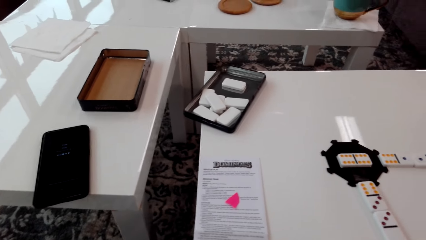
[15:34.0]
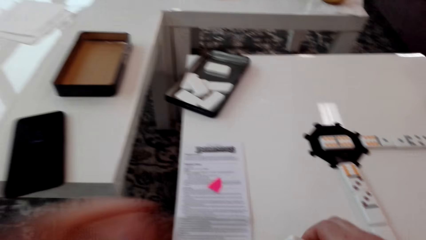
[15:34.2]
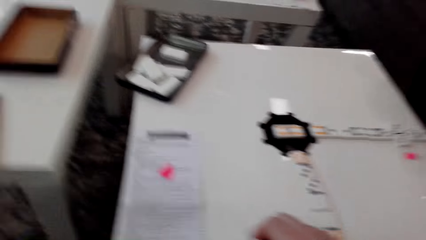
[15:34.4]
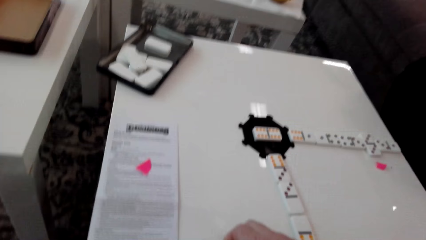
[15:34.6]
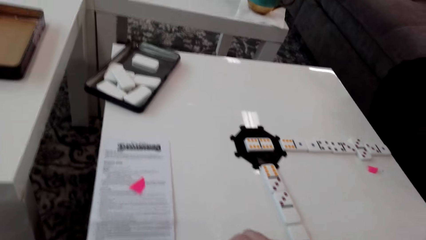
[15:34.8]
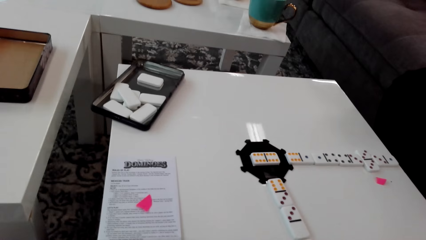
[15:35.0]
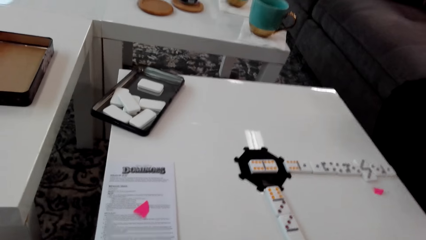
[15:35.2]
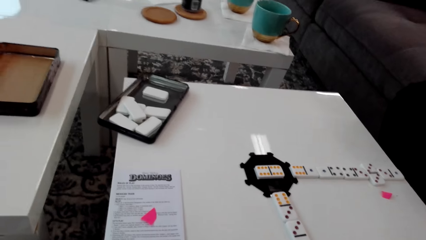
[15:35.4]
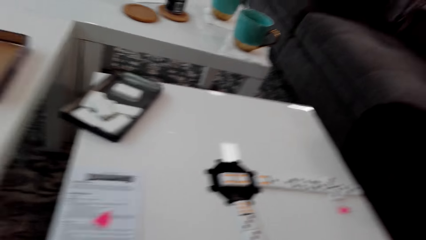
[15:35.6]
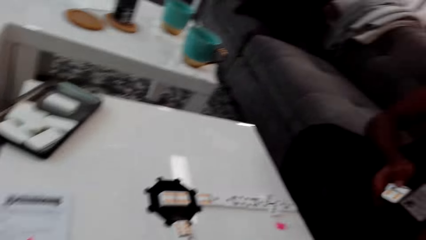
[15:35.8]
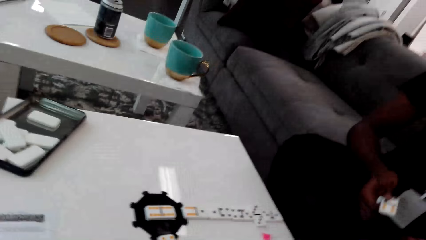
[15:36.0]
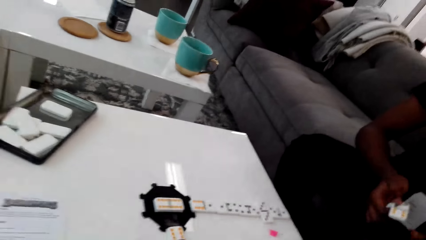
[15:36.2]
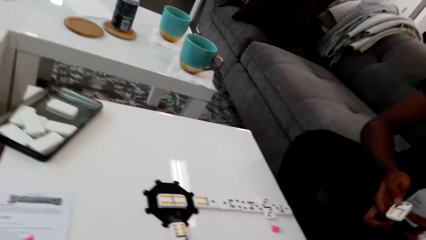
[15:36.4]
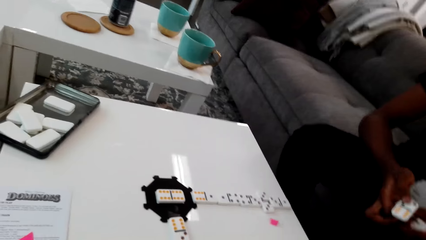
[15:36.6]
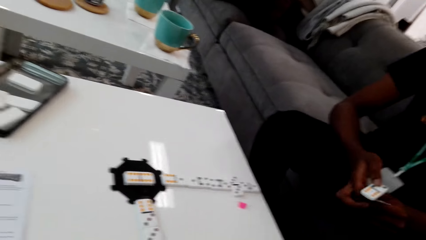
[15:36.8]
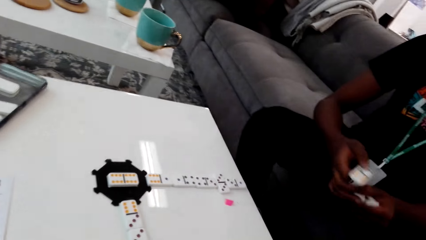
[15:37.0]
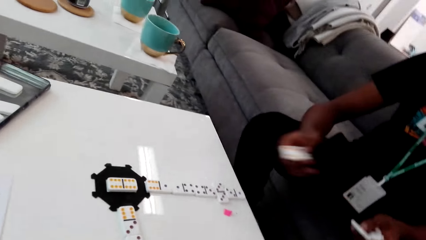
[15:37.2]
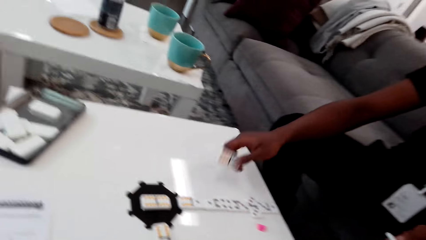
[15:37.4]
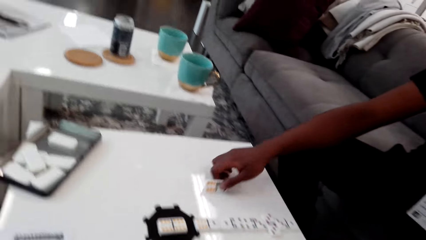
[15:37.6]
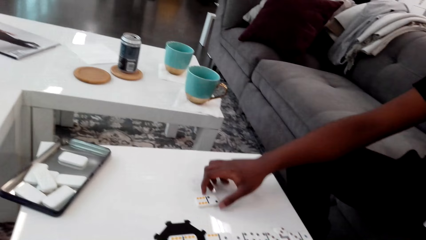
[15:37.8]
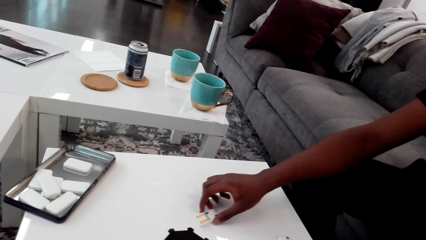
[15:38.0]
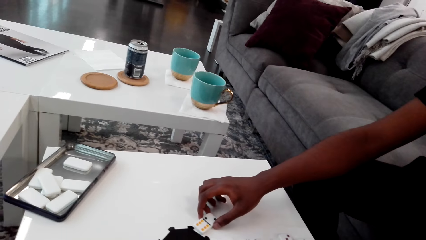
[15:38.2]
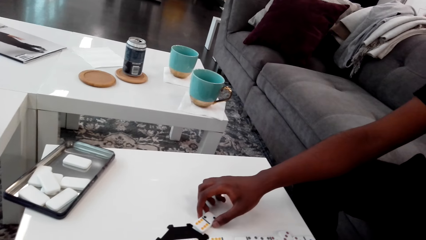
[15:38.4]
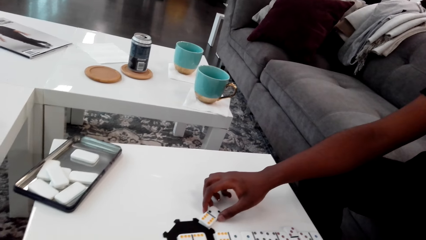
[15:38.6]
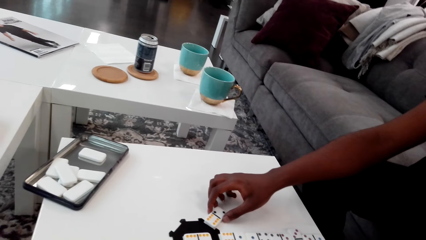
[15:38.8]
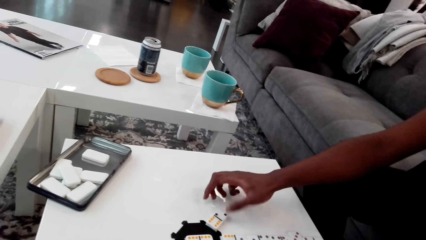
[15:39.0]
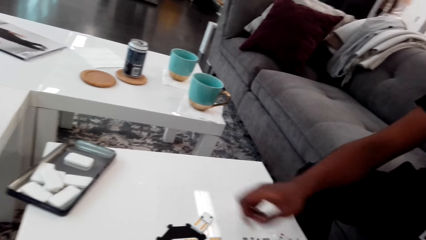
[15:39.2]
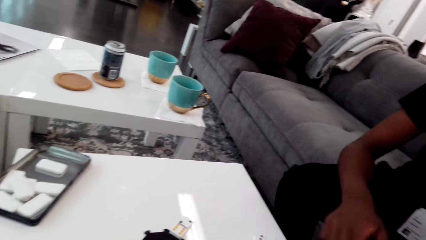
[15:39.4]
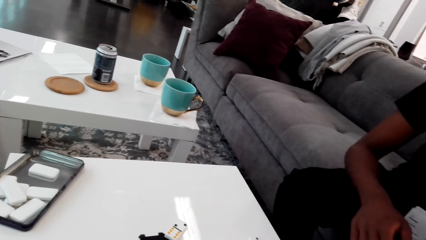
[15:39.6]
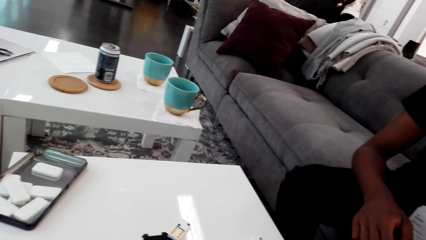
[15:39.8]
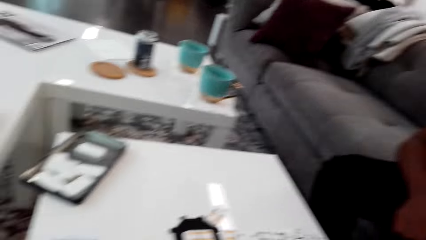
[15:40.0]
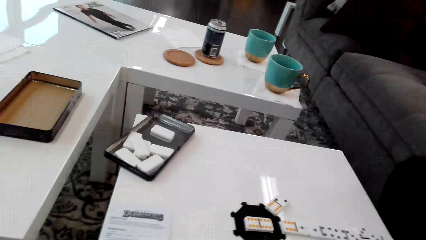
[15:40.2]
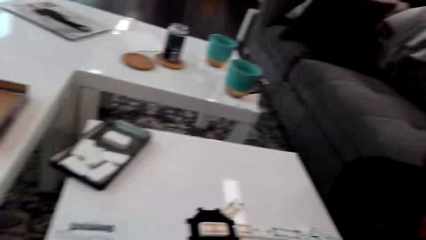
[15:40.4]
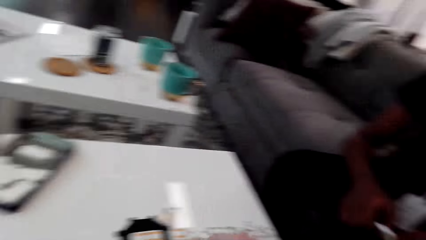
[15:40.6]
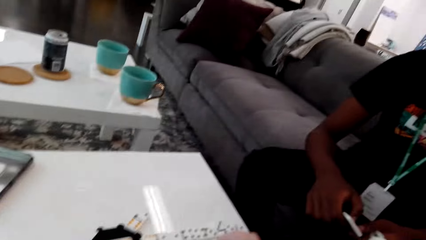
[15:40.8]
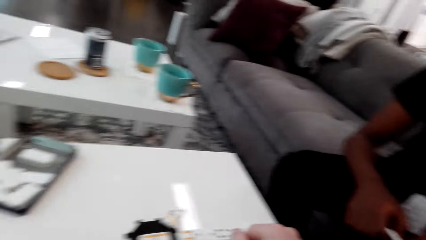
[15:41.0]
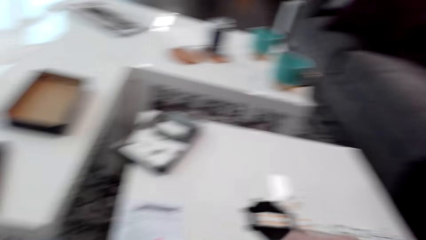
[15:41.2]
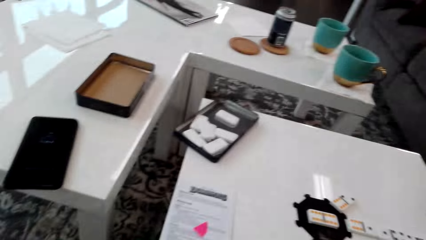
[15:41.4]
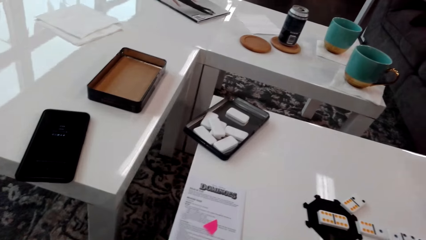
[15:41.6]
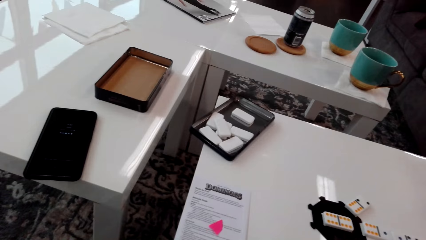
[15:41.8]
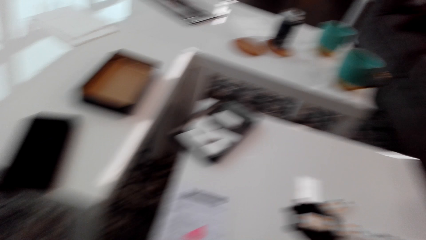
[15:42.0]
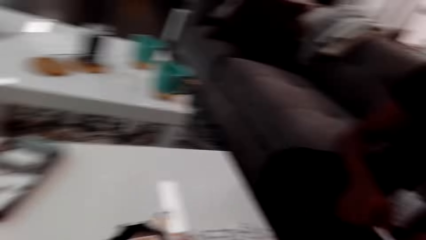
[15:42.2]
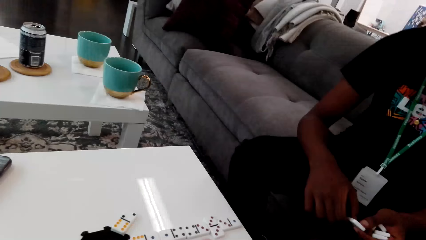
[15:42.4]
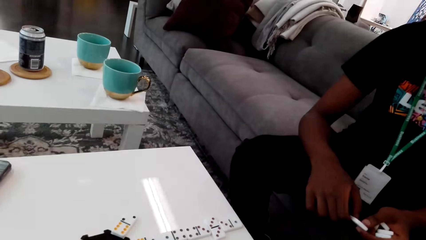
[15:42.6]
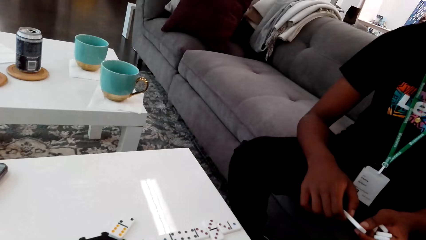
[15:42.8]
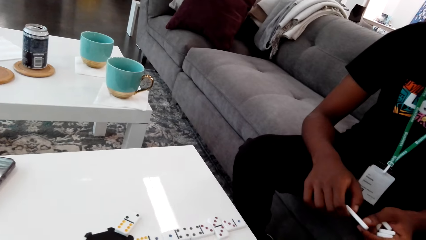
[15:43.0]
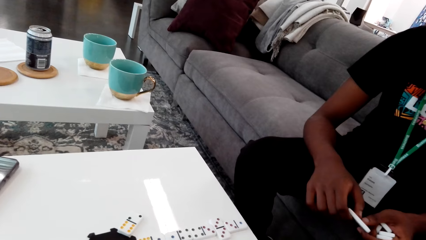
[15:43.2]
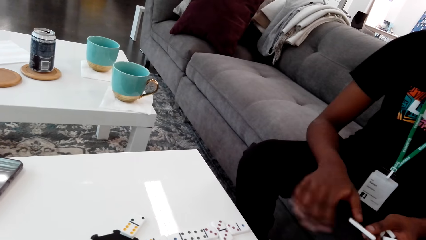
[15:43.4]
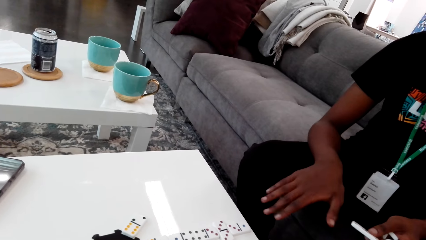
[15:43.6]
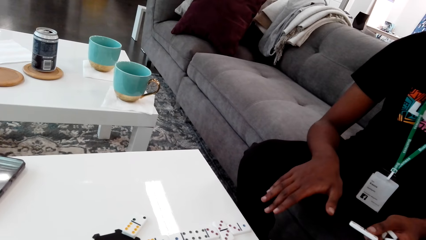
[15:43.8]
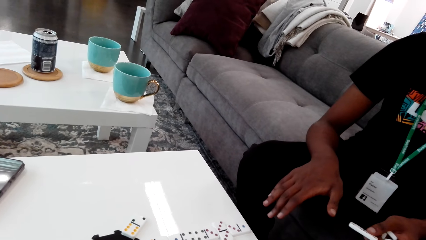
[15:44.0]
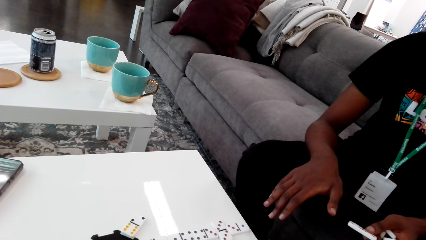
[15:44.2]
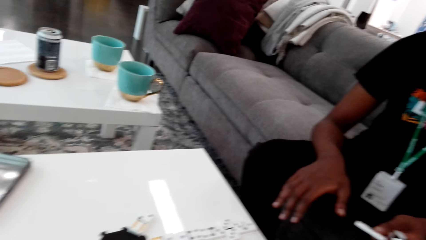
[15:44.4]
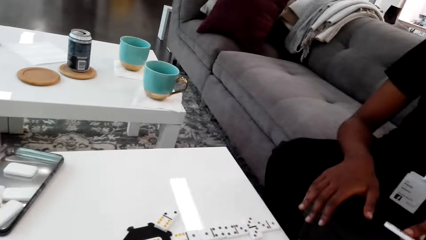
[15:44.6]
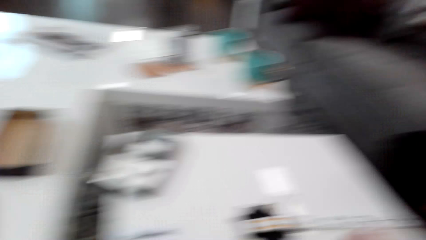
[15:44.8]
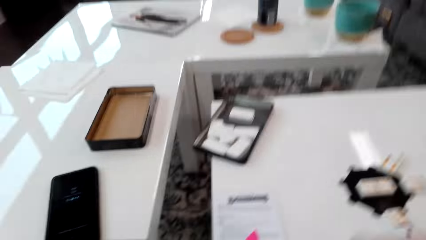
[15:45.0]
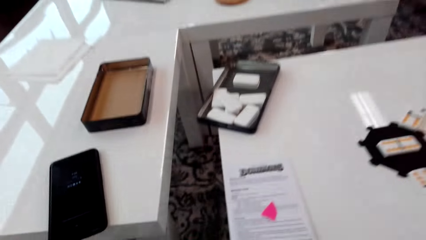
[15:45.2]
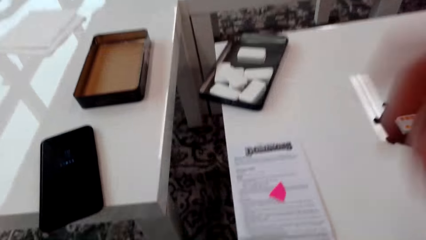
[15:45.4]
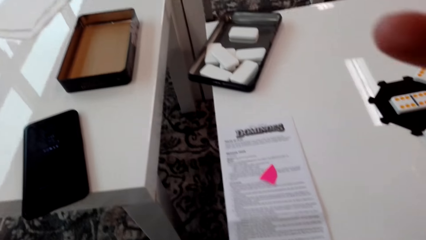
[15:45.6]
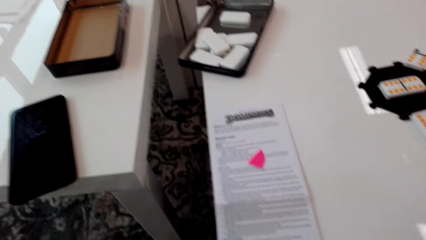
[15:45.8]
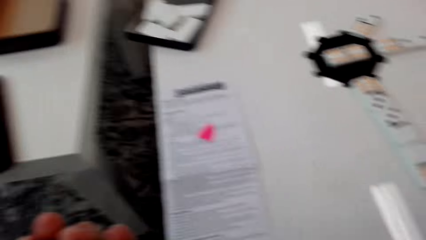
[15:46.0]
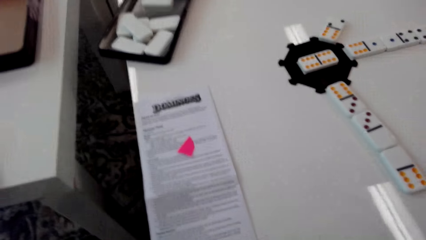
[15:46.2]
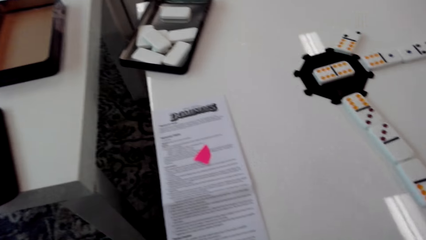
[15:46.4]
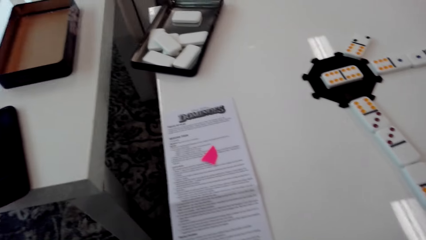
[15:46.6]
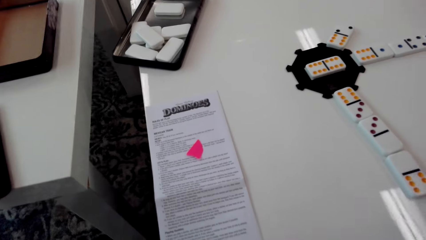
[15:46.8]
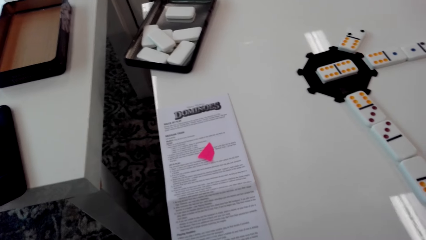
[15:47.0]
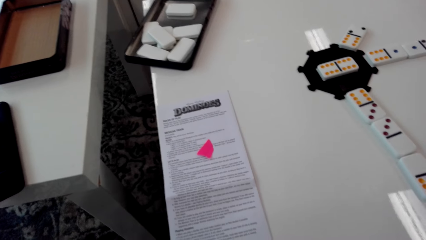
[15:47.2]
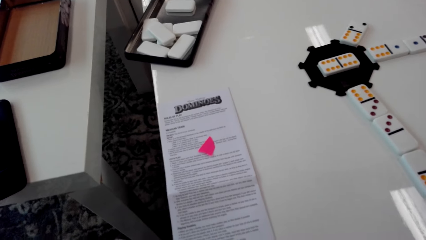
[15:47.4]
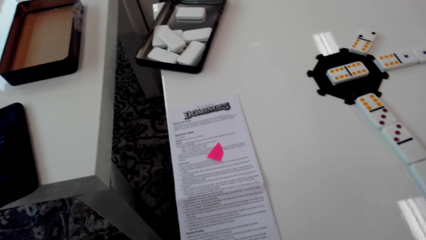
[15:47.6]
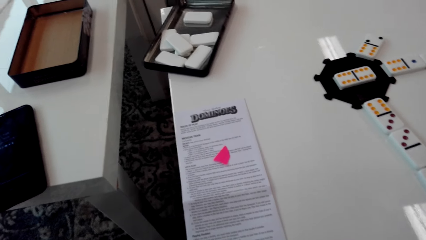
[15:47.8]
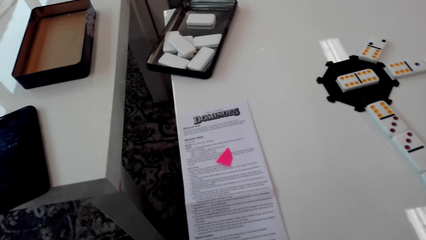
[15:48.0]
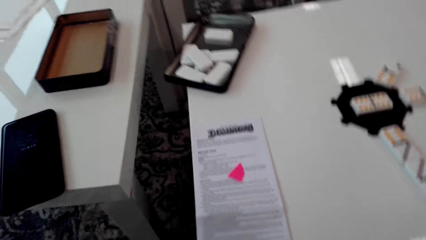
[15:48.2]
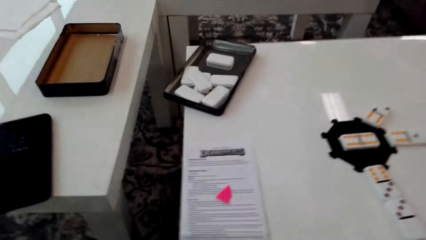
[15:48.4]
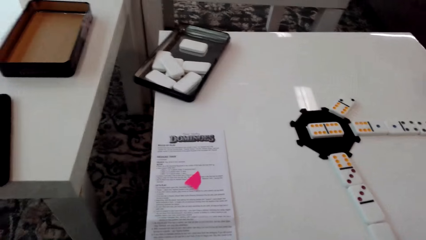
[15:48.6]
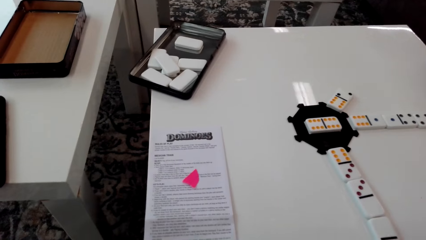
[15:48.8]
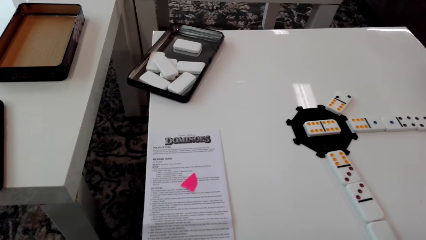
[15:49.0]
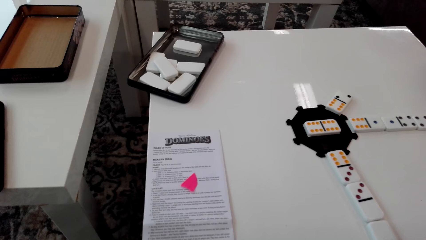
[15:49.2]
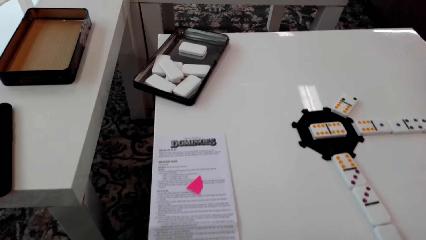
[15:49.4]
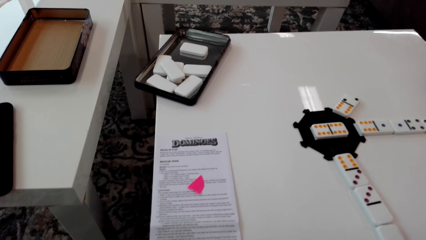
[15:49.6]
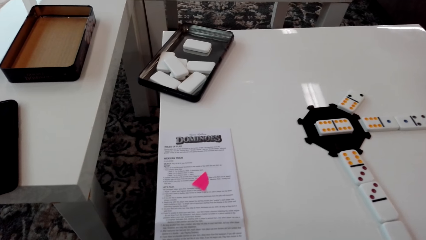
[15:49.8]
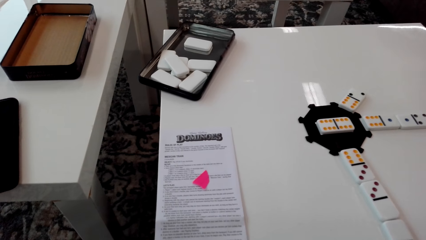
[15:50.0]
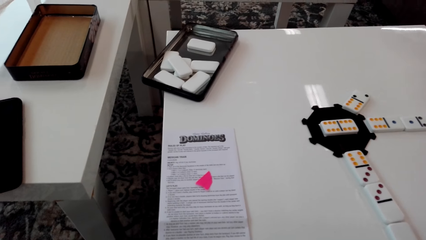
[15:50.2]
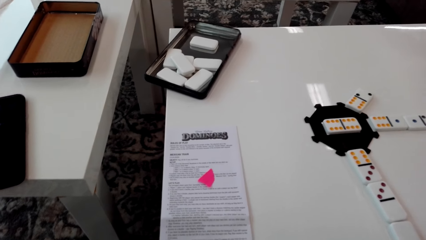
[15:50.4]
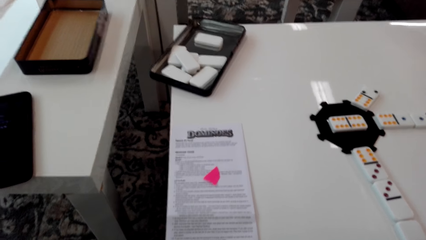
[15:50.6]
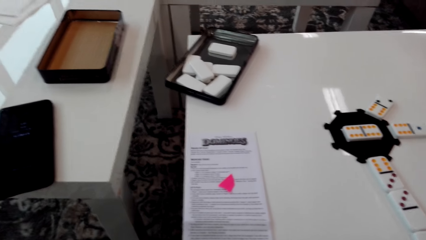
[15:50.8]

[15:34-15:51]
The camera wearer places dice down. A man holds the dominoes and holds the dice. The man puts the domino piece on the table, places the dice down, and moves the domino piece. The camera wearer looks around. He moves his hands. The man holds the dice. The man gestures with his right hand and places his hand on his knee. The camera wearer looks around. He raises his hand. He looks at the paper and looks around.
